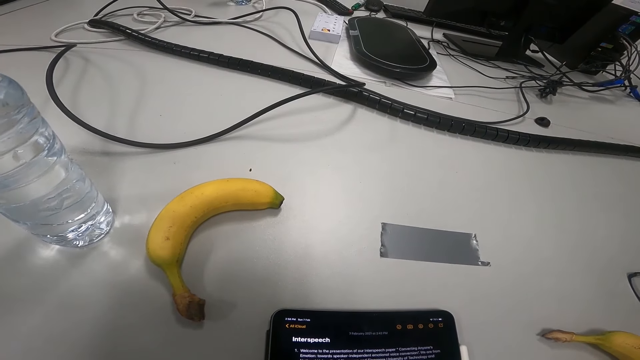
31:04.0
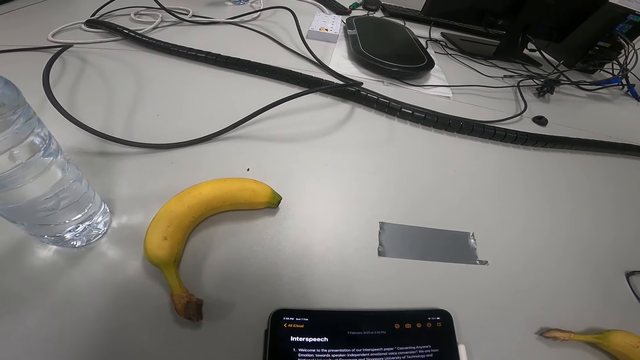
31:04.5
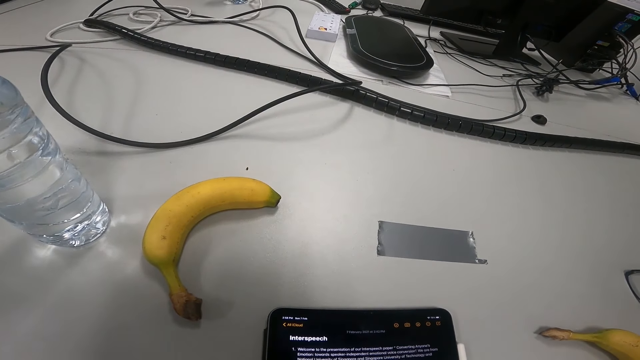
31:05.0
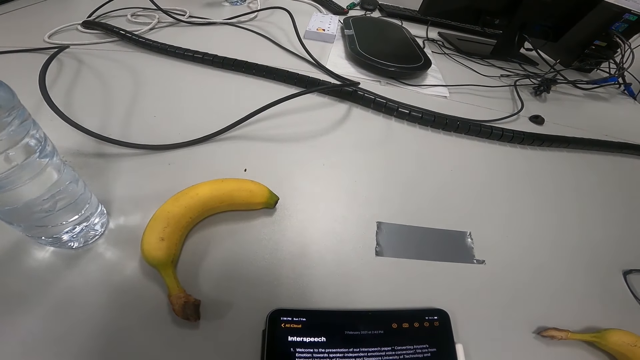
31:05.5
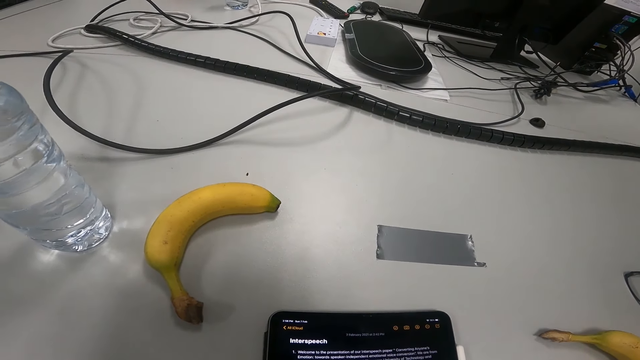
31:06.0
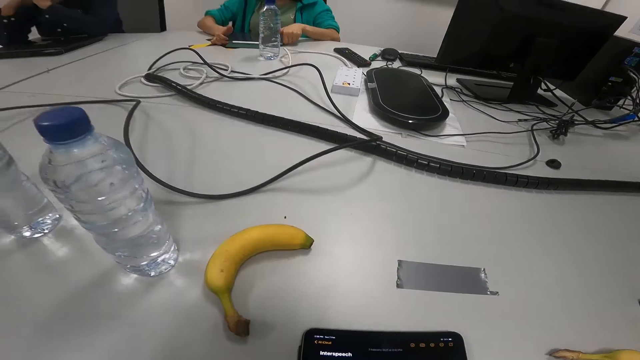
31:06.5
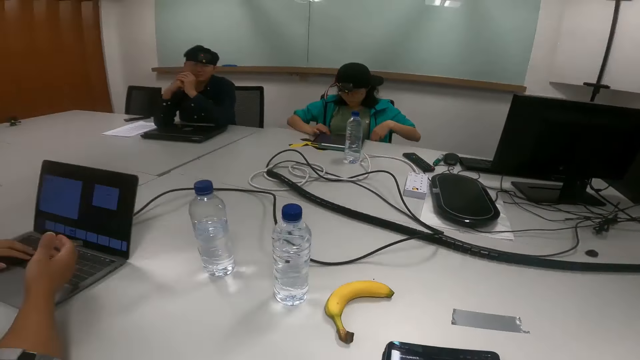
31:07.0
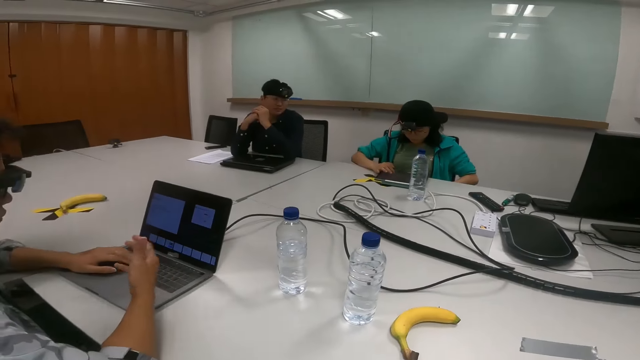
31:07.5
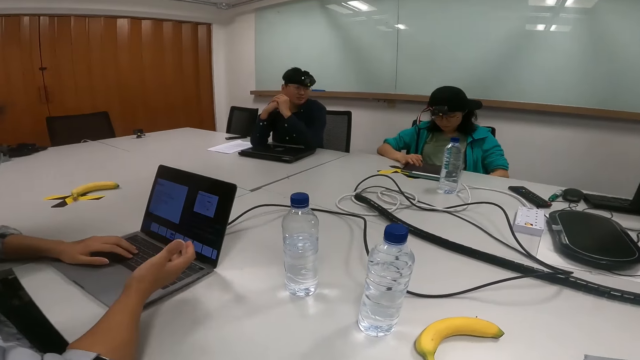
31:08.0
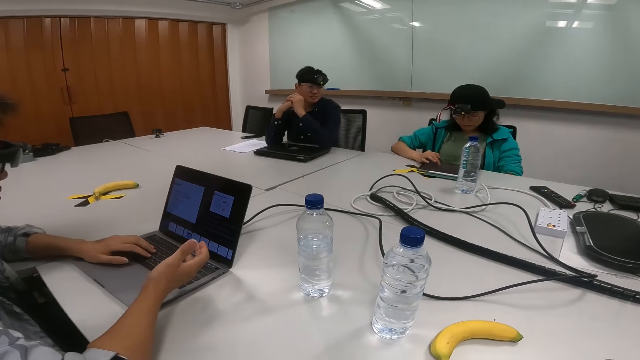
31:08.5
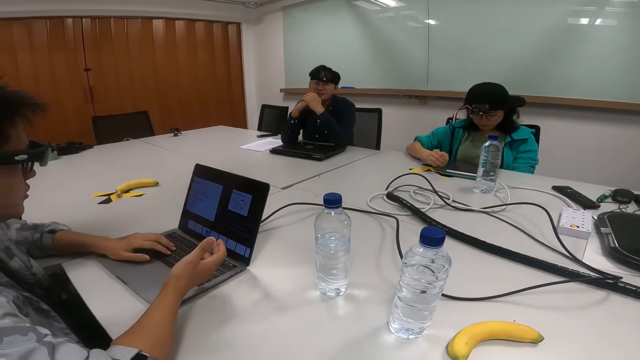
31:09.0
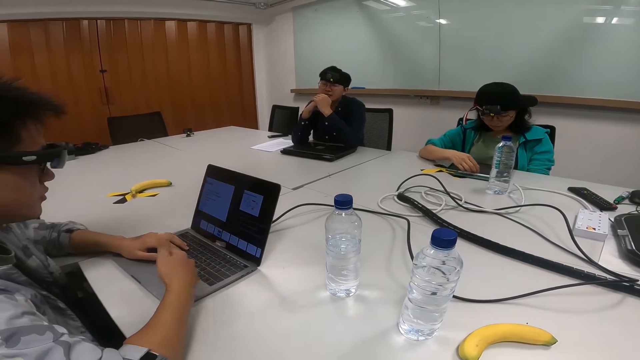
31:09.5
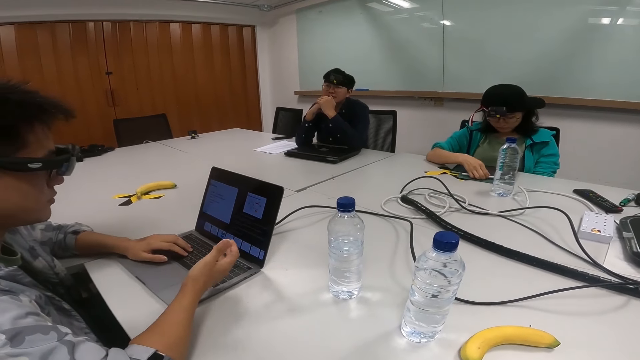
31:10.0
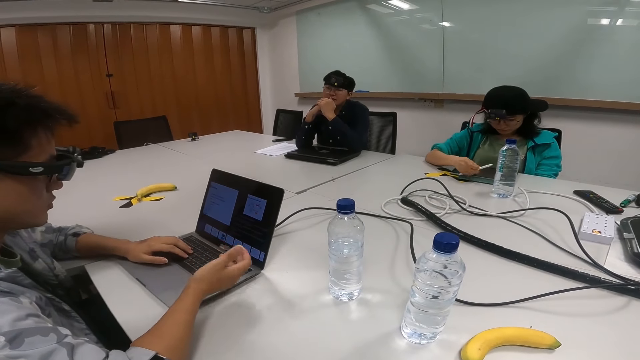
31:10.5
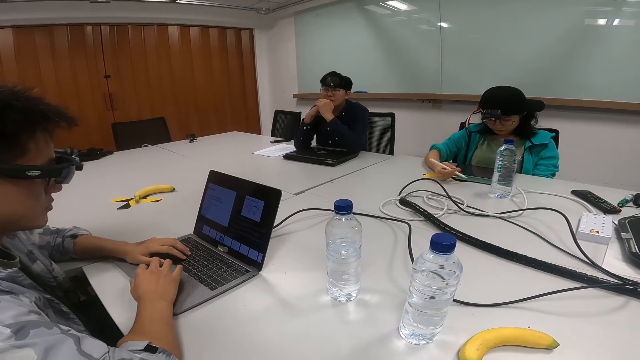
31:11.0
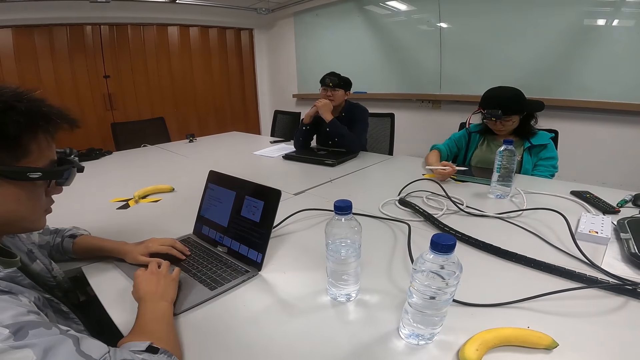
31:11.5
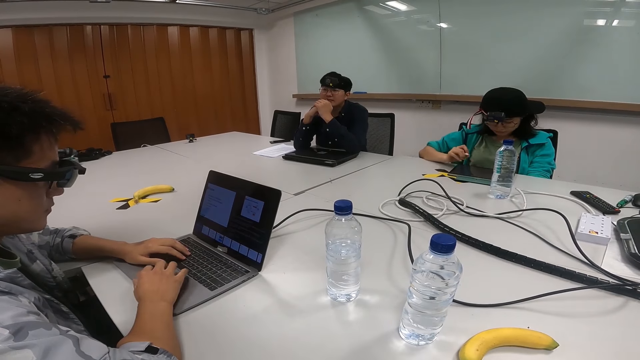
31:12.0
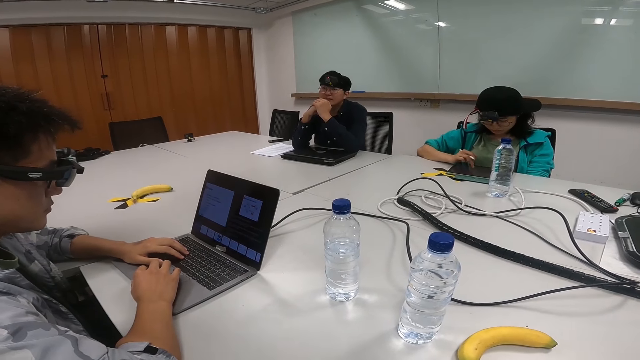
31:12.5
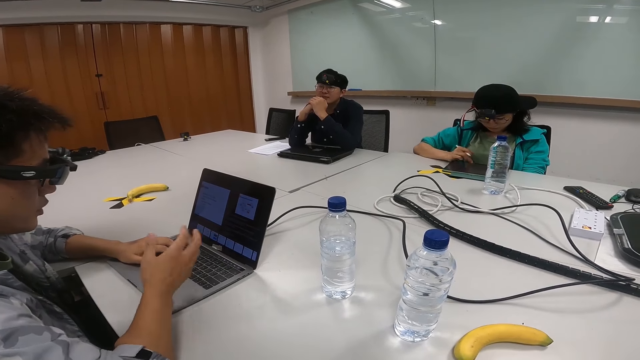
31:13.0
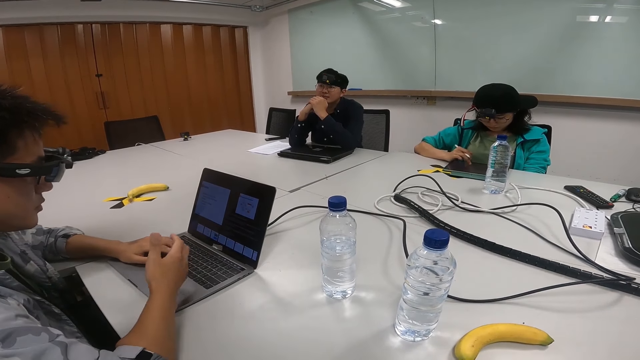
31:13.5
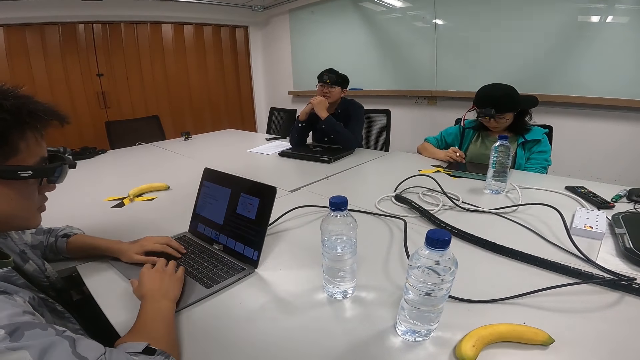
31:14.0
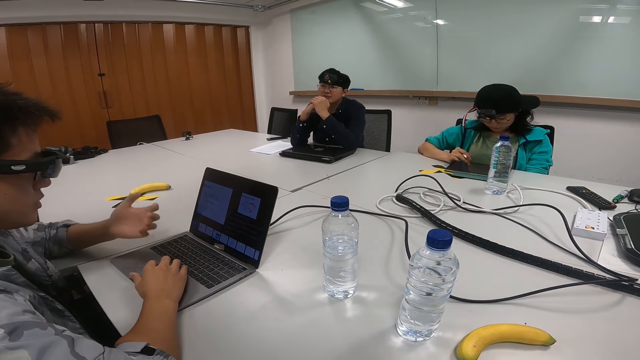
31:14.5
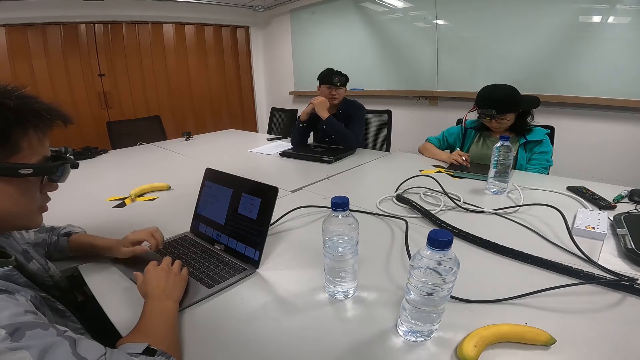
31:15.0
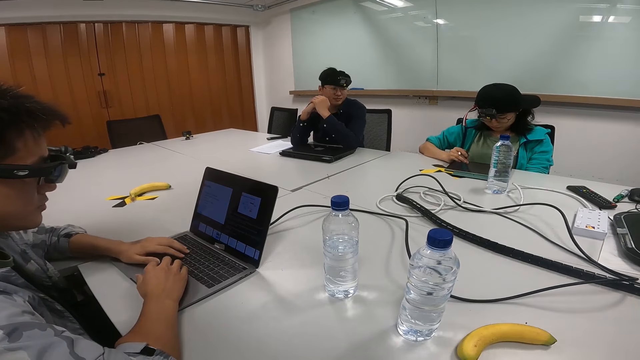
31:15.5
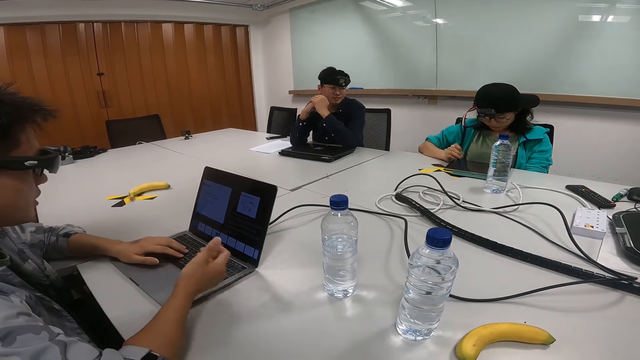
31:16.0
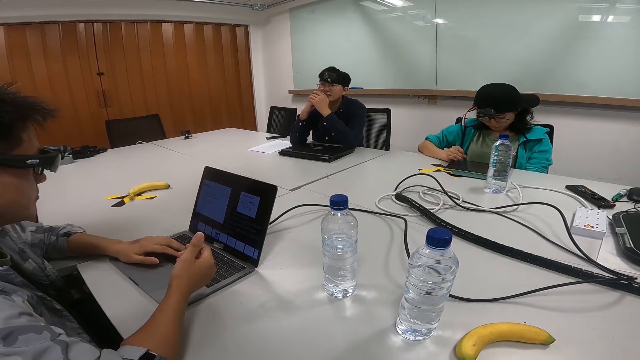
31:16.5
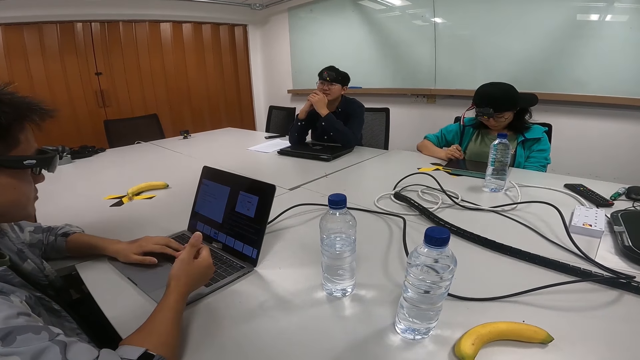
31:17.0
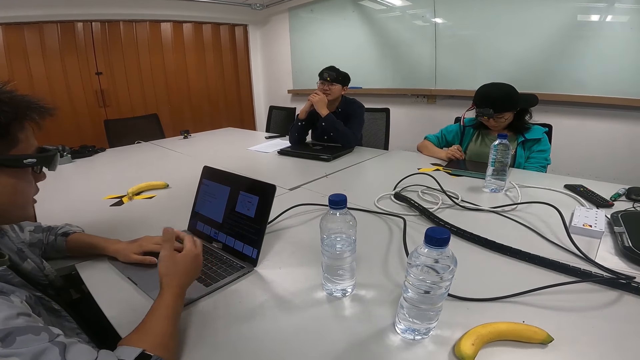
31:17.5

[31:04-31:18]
A person clicks on the tablet. The person takes a pen. The person clicks on the tablet.

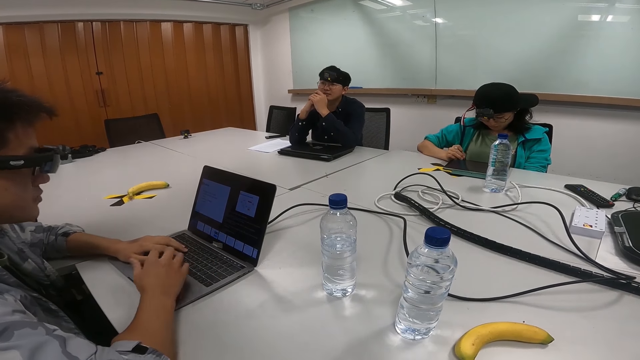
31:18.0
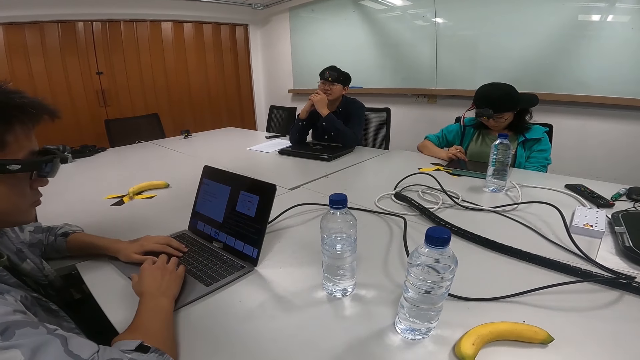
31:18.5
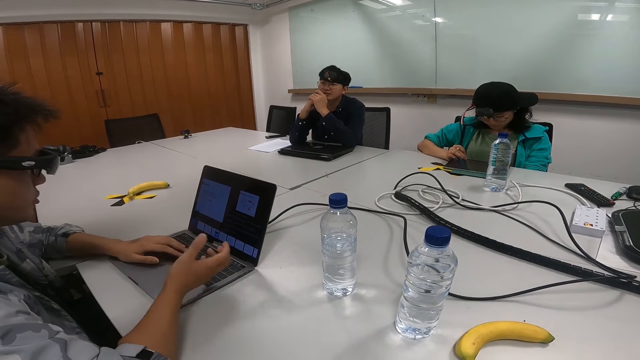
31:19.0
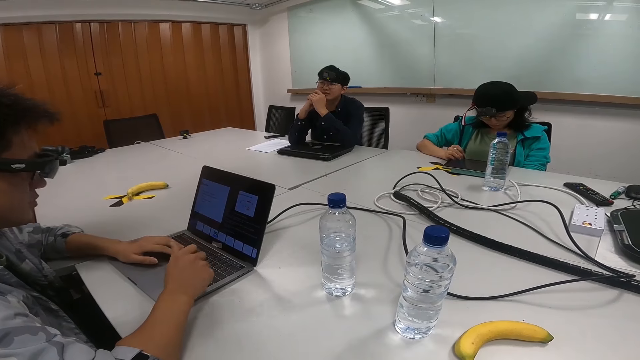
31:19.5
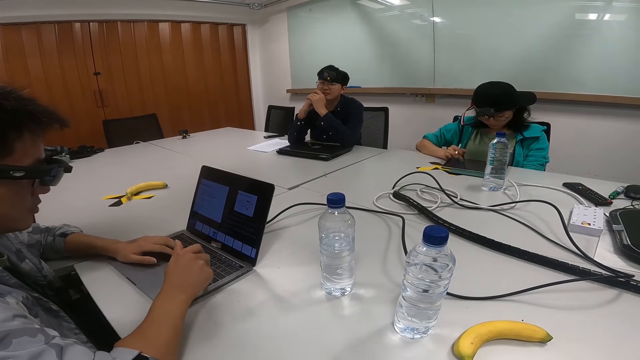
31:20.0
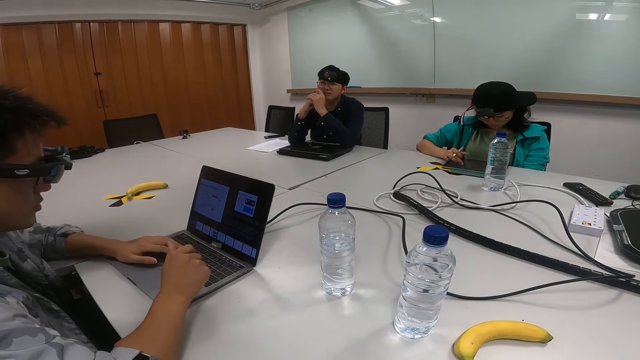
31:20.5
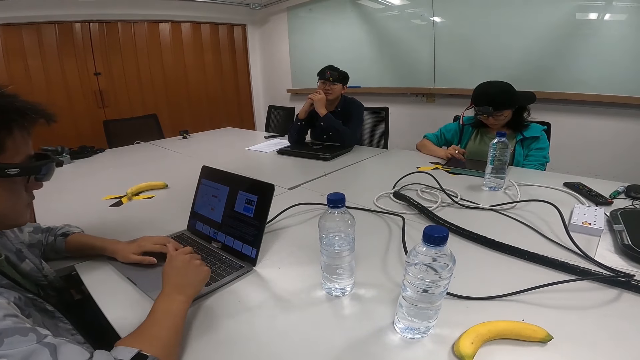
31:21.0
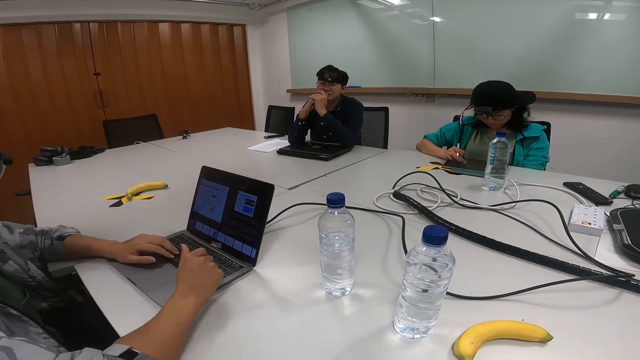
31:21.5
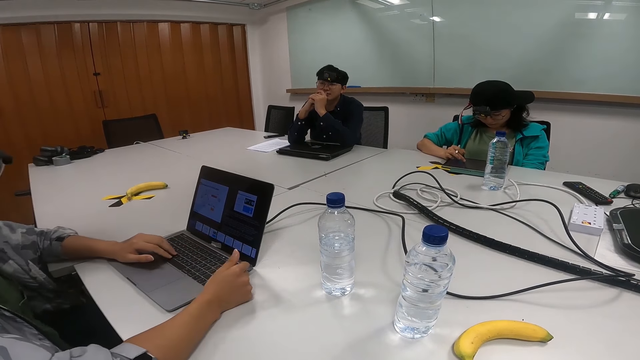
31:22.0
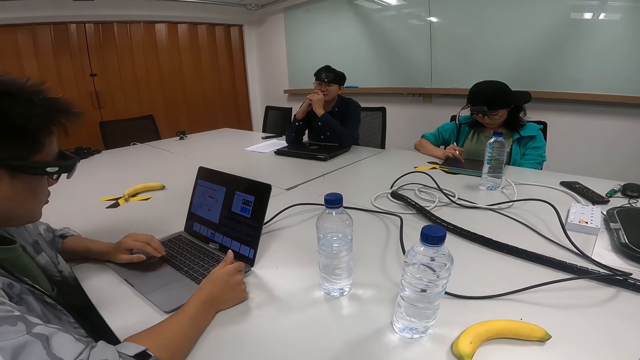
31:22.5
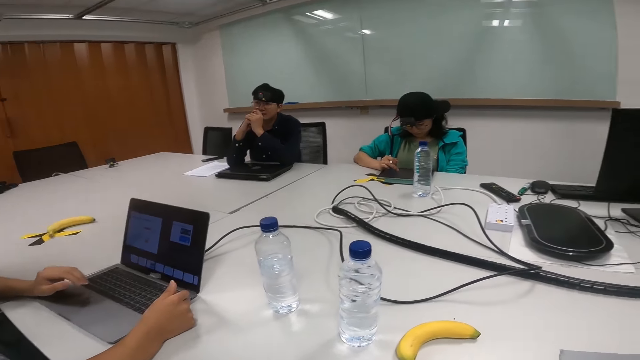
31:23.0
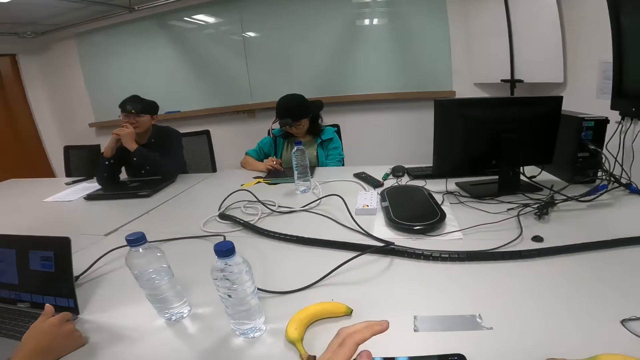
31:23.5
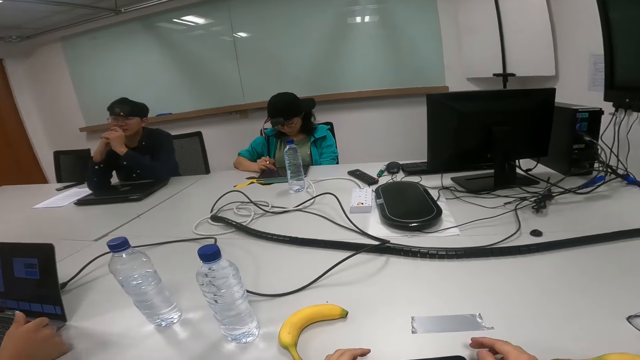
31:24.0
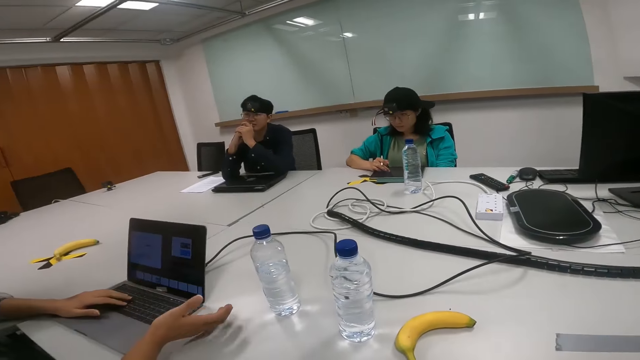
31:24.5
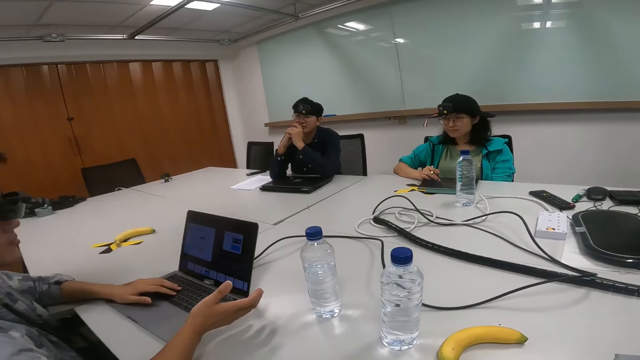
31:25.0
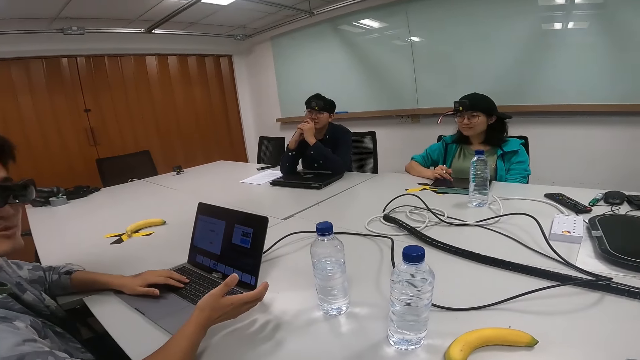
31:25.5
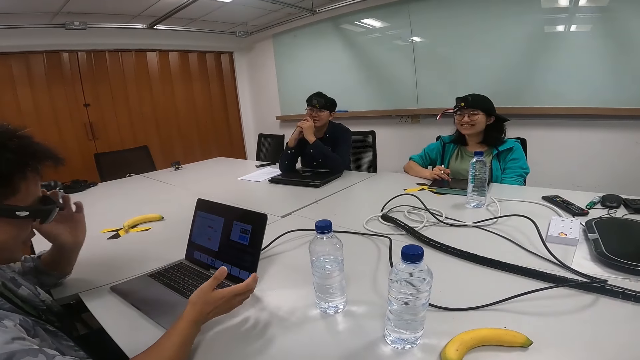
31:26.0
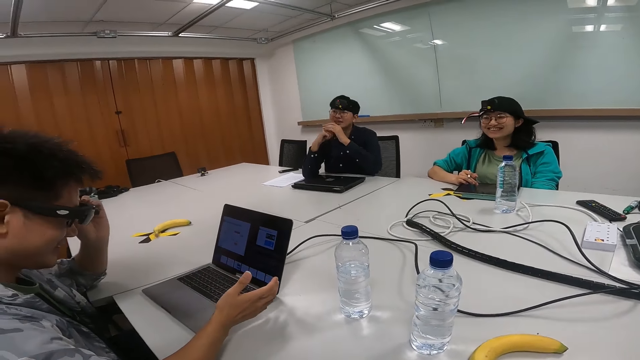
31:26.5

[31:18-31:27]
A person clicks on the laptop. The camera wearer looks around the room.
